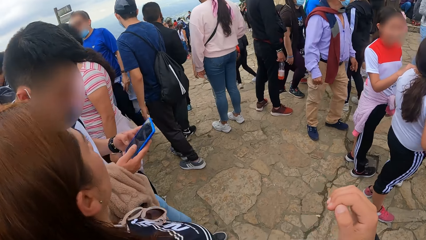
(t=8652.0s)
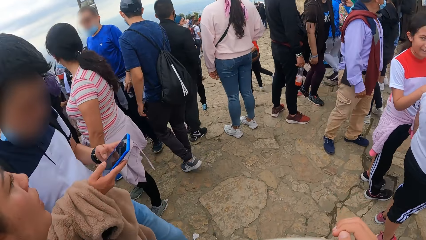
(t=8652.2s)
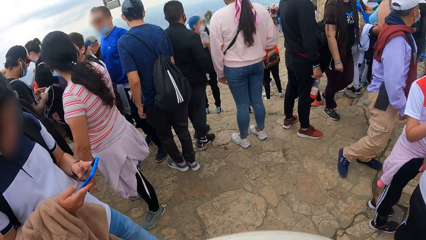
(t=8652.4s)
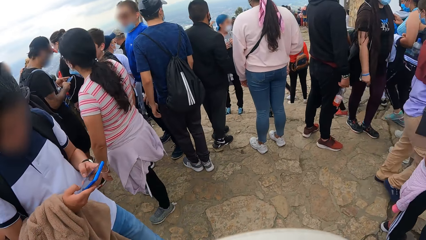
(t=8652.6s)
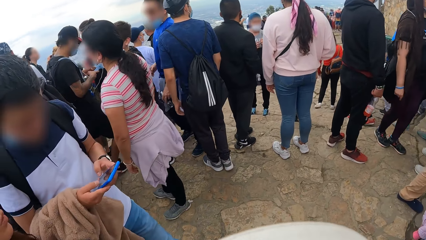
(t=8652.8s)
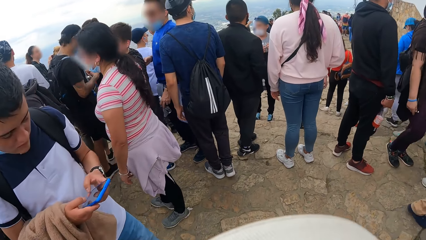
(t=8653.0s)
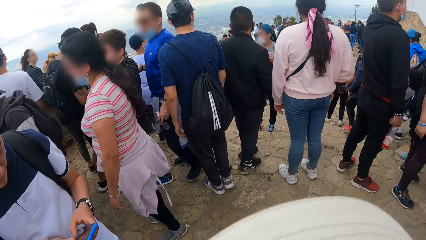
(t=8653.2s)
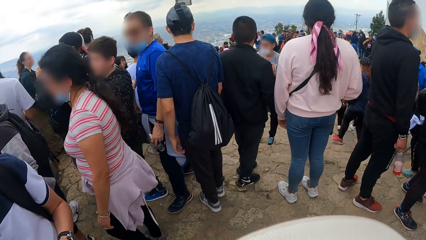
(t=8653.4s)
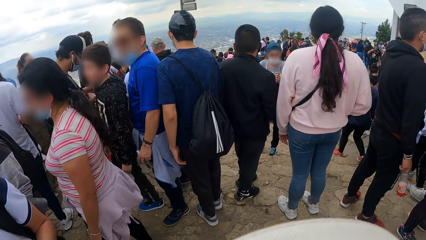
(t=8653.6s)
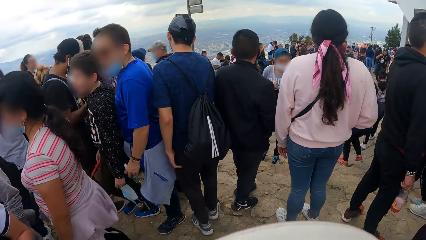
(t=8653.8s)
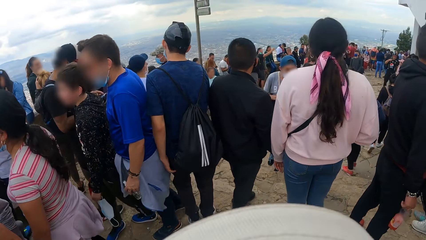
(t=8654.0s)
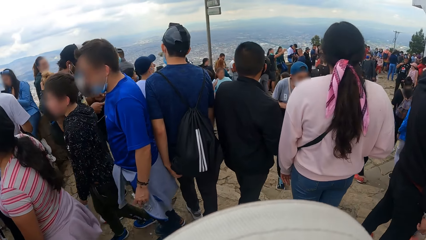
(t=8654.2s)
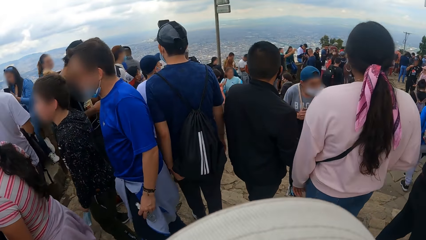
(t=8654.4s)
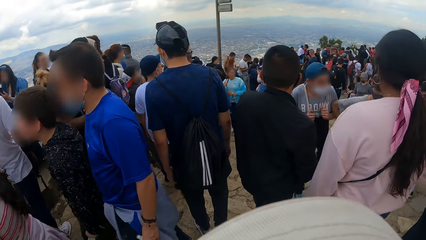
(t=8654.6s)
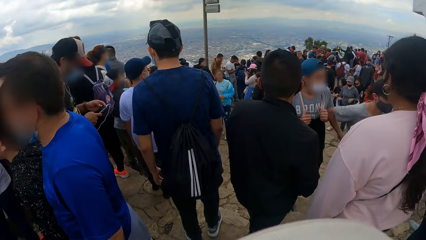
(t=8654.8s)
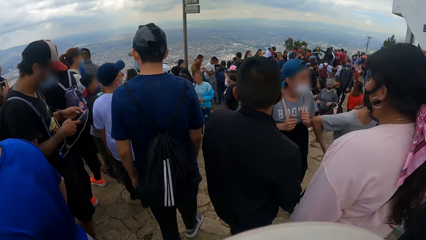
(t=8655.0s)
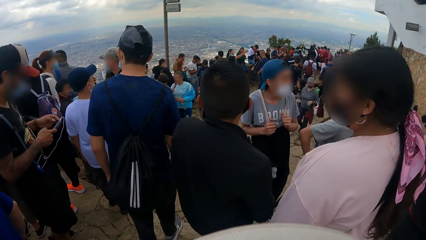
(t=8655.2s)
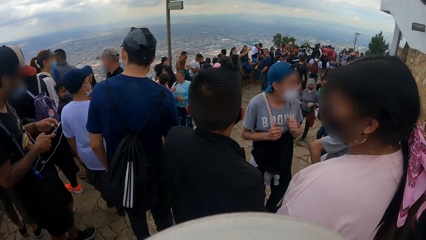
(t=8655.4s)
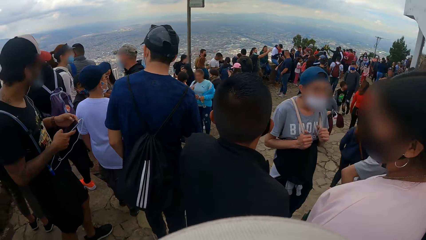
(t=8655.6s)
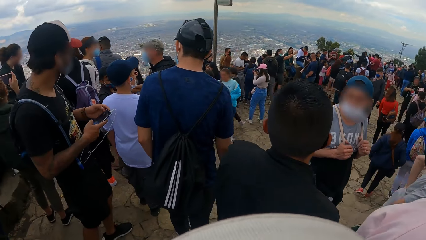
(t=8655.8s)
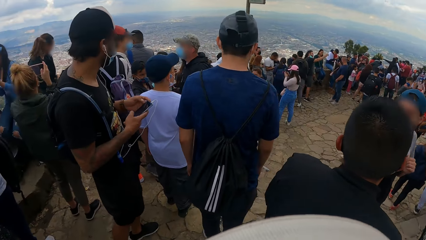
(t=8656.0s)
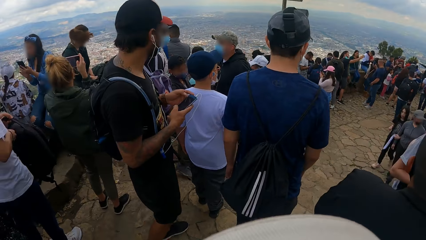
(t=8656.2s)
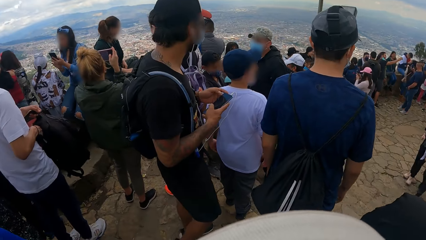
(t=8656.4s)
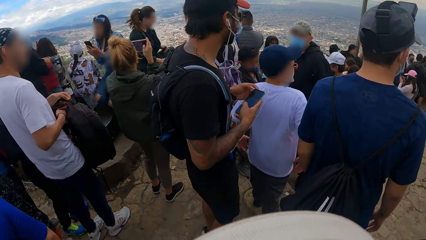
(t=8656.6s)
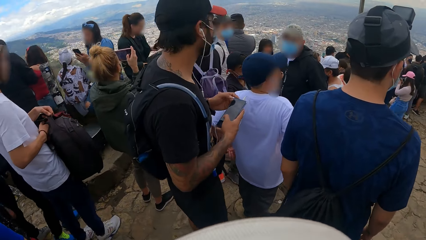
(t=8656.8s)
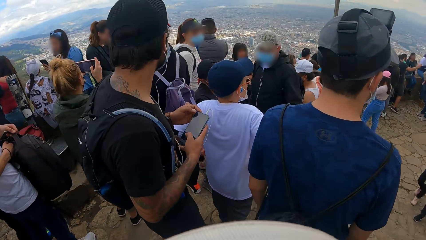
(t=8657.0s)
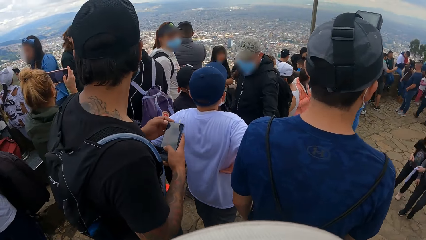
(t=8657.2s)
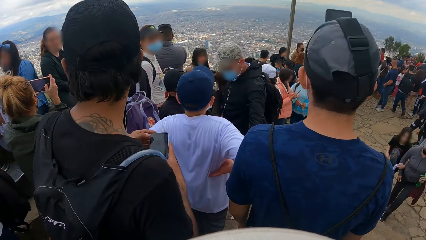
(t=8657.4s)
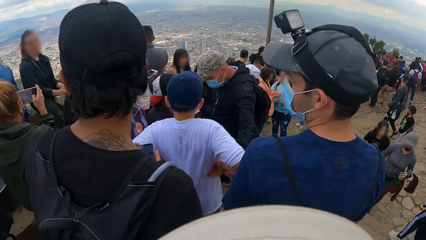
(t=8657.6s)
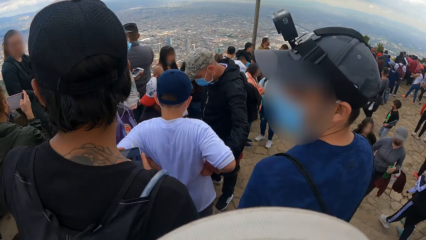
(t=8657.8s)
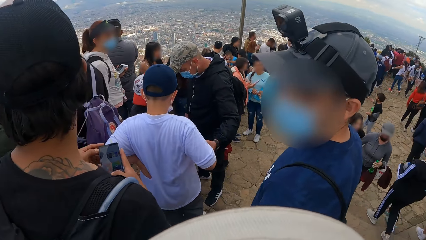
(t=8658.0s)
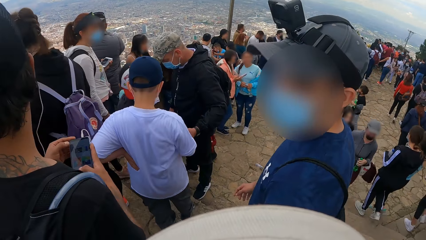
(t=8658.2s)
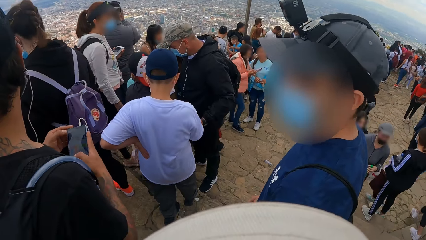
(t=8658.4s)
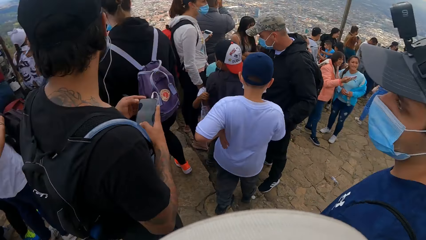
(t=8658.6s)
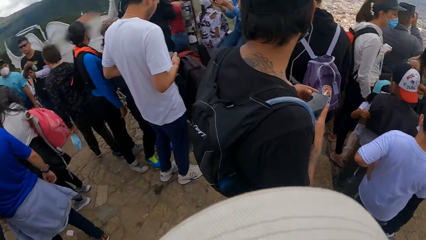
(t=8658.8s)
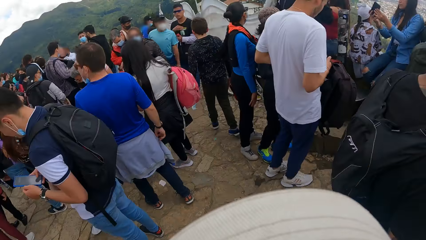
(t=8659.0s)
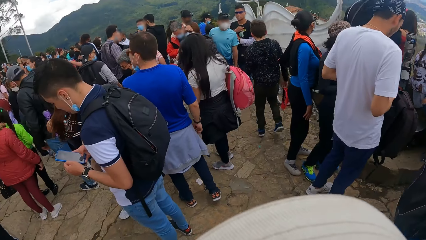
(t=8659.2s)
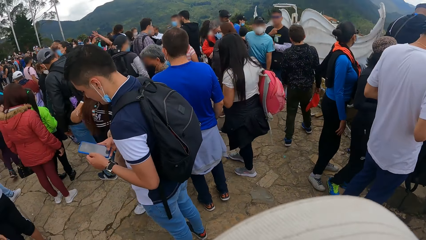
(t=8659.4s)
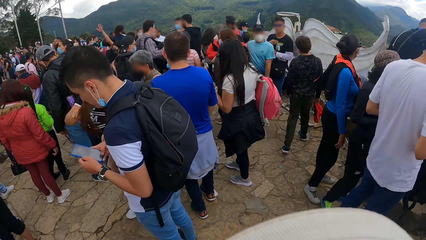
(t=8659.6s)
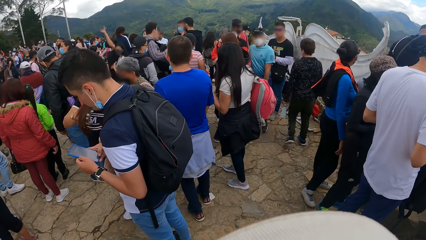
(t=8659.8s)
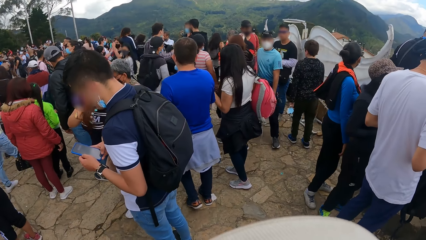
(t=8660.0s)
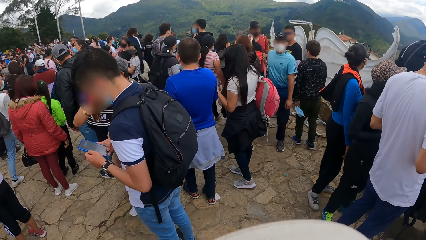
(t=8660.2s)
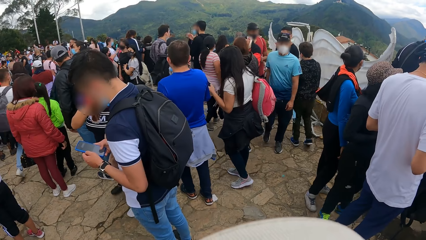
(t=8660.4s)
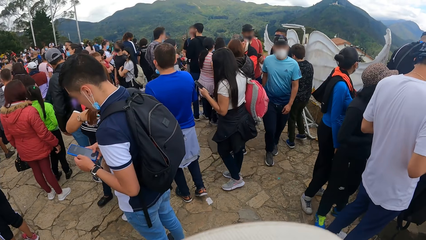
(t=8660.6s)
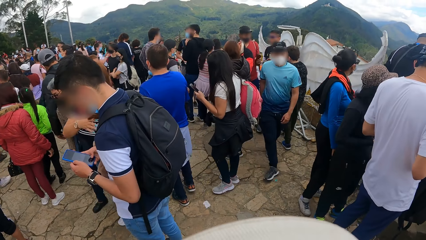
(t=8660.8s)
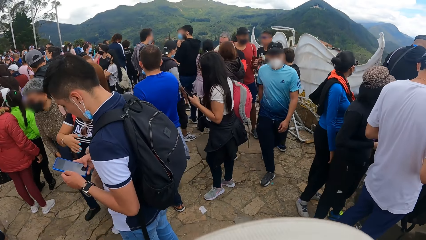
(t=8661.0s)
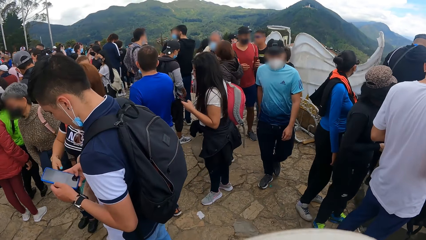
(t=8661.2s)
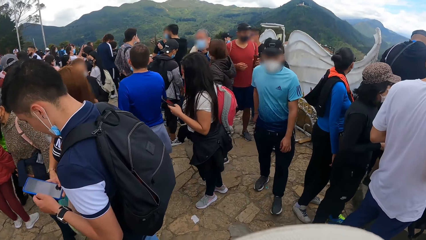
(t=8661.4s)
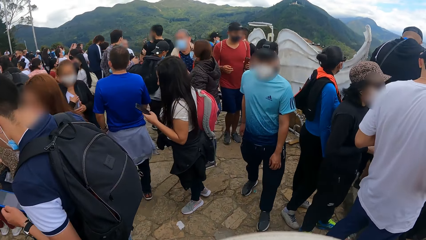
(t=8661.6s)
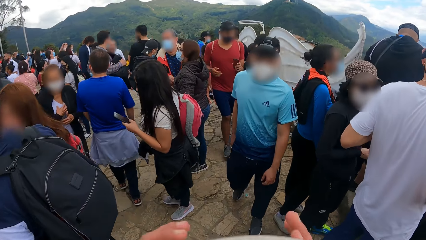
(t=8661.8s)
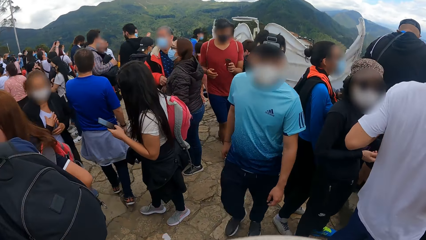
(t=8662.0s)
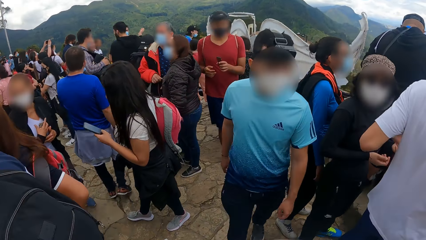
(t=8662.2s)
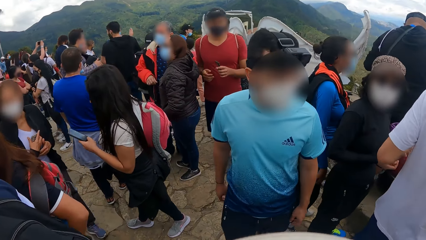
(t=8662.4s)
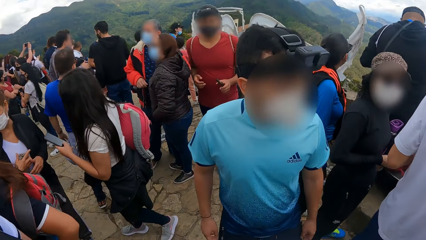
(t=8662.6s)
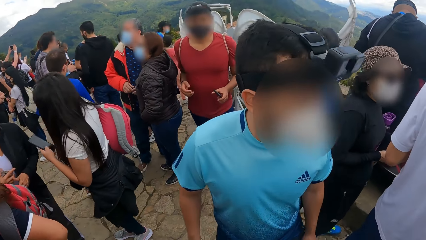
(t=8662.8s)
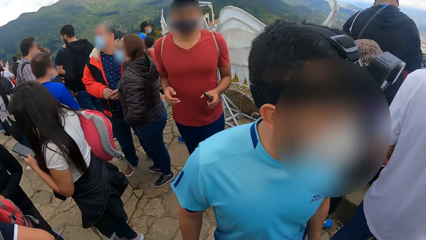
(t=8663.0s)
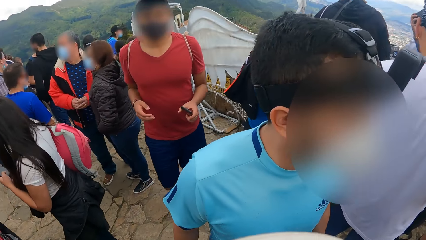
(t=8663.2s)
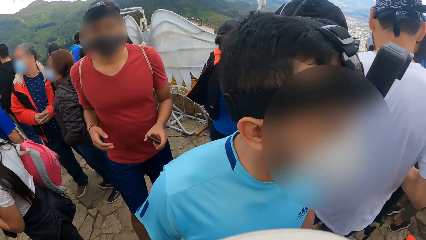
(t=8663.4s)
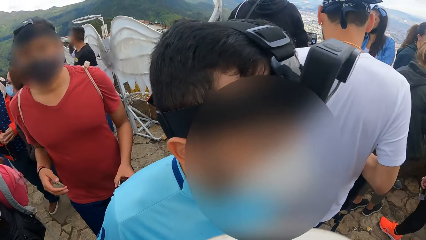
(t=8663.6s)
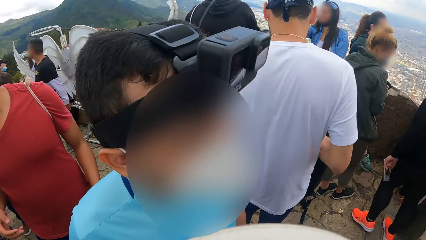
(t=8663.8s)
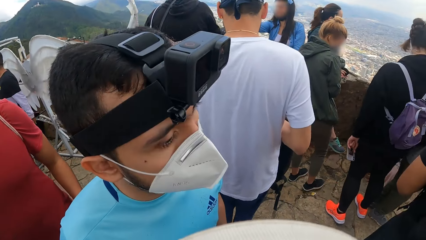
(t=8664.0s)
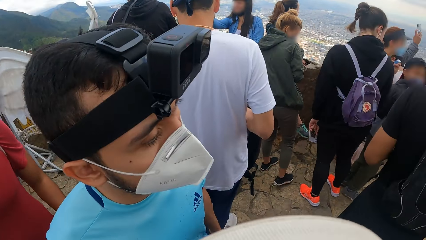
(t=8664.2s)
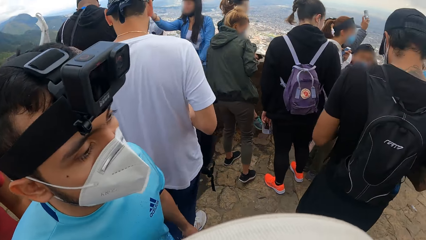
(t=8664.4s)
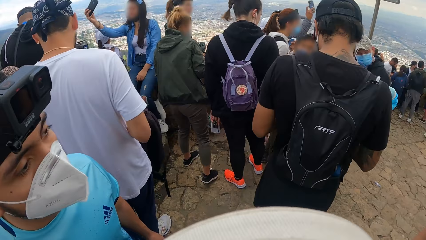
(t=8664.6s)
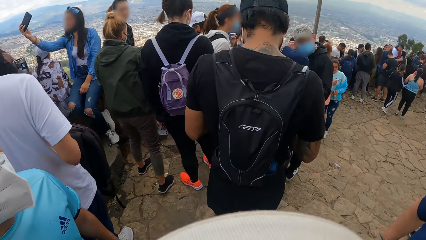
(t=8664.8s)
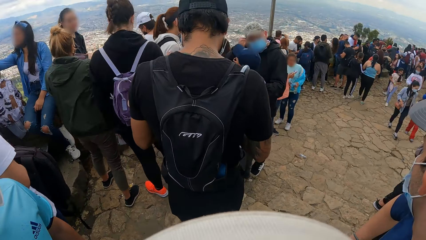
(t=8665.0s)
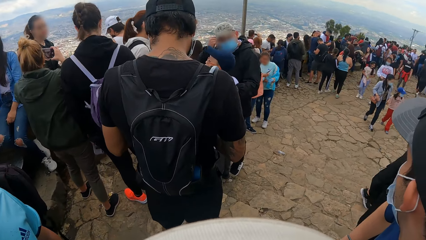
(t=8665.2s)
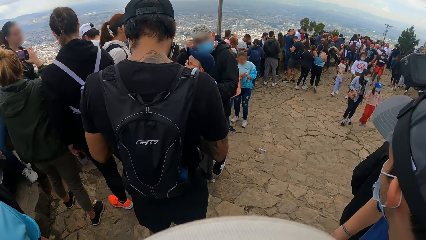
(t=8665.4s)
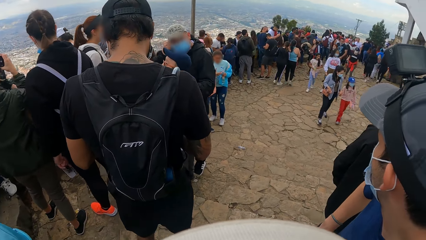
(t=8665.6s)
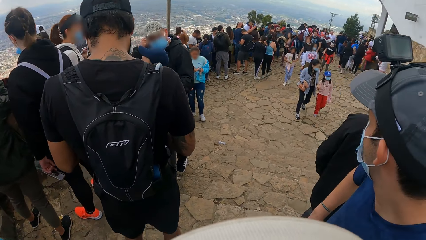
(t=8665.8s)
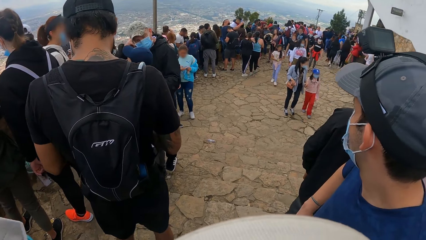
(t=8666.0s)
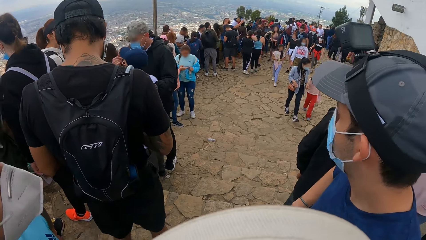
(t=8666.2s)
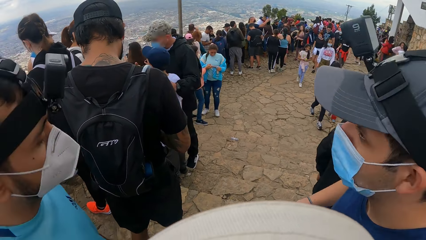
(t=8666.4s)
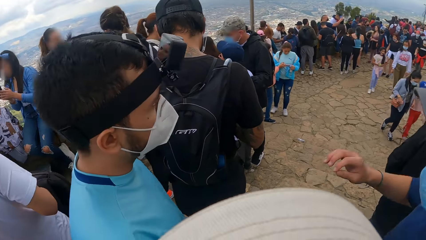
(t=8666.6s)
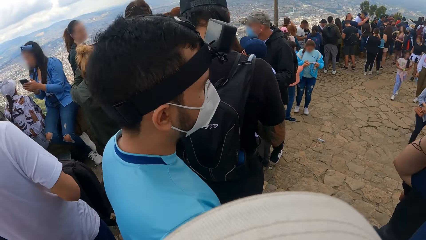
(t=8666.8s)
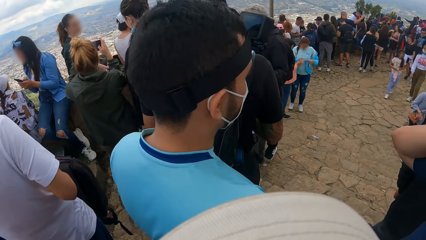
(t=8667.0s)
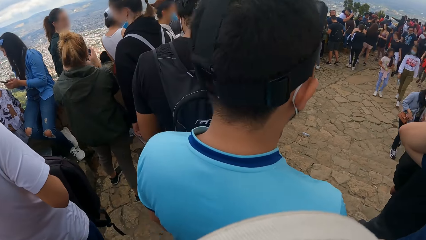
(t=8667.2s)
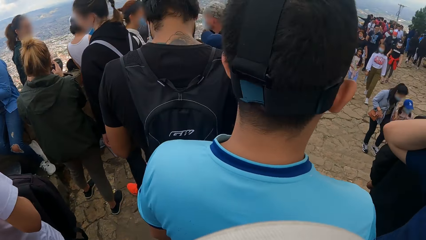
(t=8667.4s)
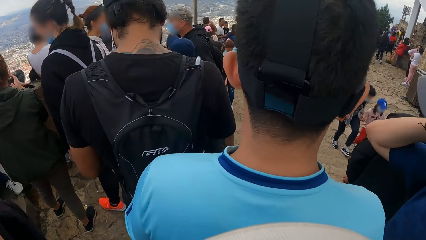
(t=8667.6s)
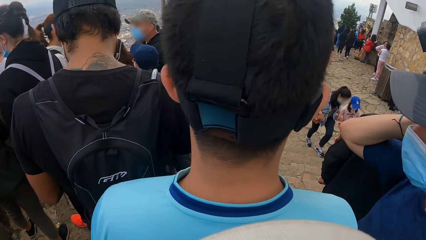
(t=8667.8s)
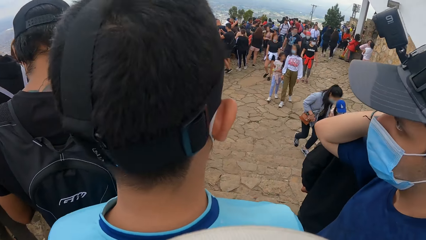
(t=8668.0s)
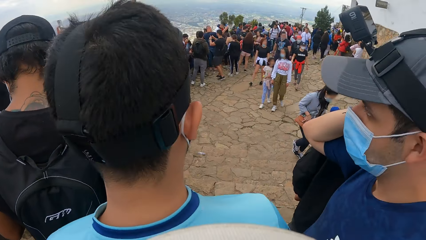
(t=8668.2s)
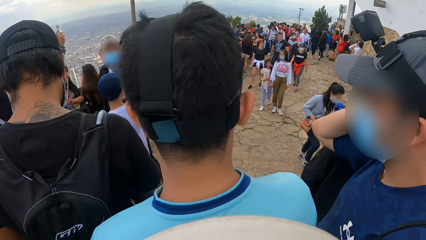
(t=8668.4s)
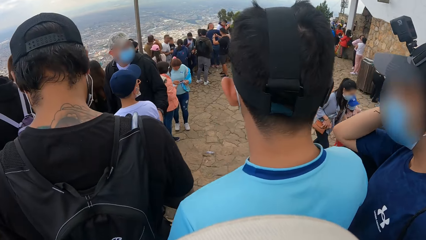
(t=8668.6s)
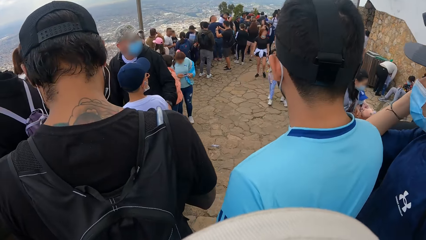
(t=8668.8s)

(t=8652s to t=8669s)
The camera wearer walks on the pavement. A man walks across the viewing platform. Another man walks across the viewing platform.
